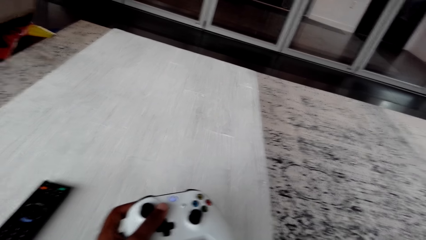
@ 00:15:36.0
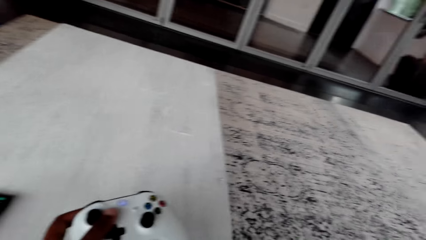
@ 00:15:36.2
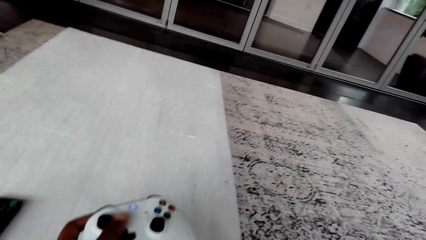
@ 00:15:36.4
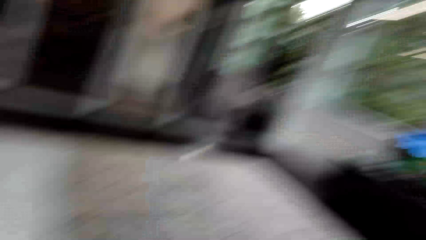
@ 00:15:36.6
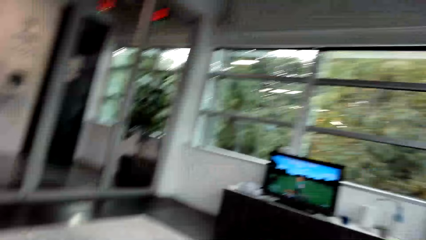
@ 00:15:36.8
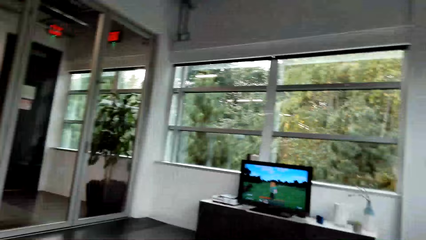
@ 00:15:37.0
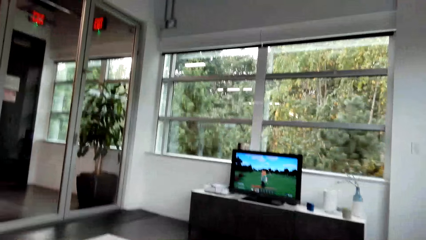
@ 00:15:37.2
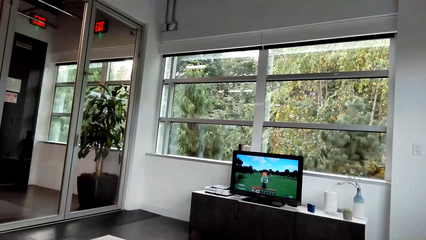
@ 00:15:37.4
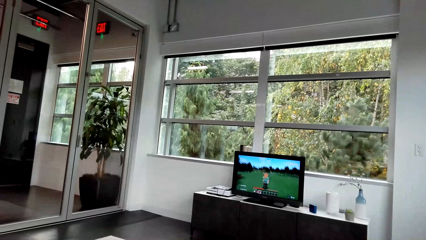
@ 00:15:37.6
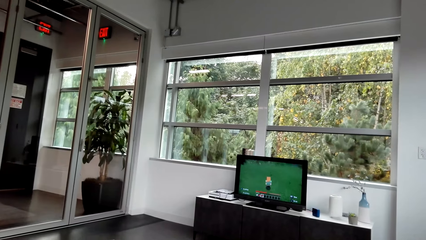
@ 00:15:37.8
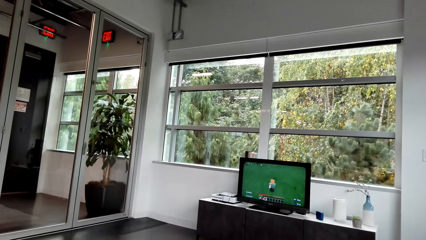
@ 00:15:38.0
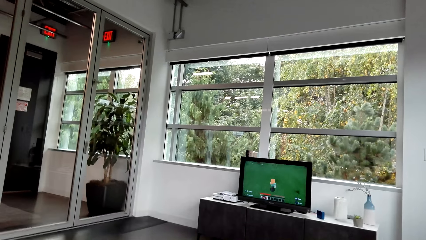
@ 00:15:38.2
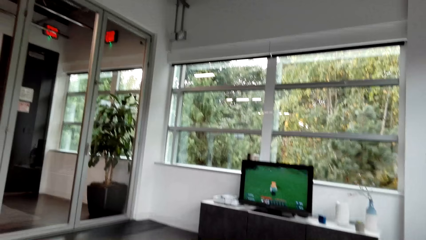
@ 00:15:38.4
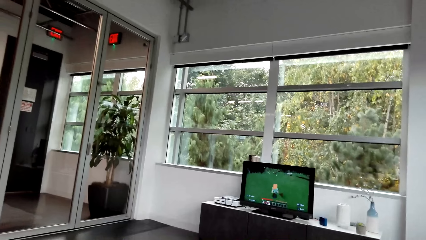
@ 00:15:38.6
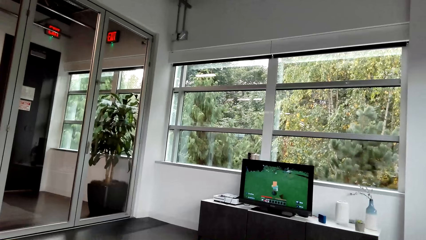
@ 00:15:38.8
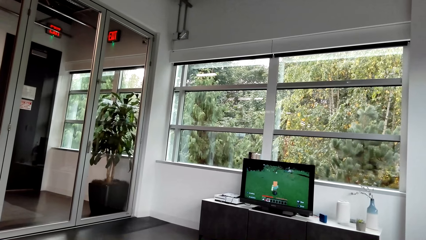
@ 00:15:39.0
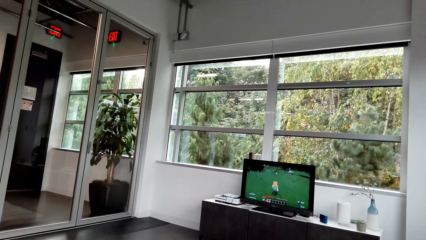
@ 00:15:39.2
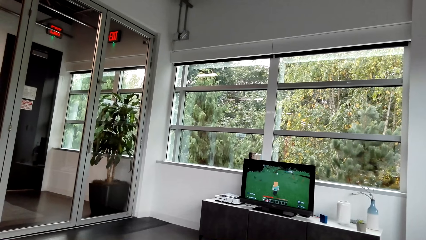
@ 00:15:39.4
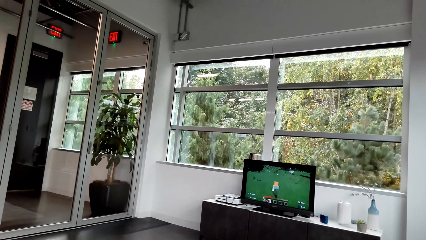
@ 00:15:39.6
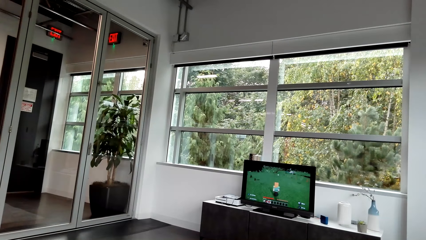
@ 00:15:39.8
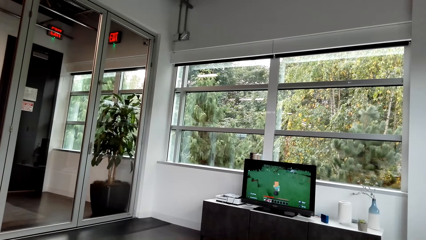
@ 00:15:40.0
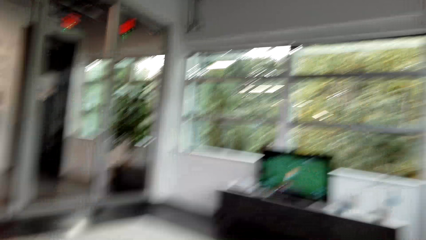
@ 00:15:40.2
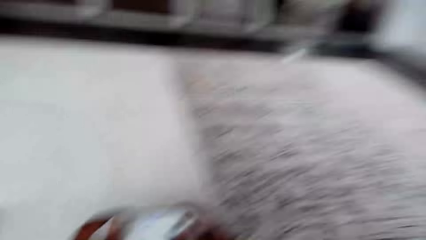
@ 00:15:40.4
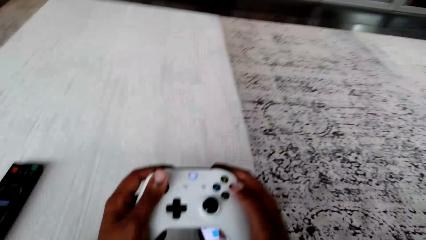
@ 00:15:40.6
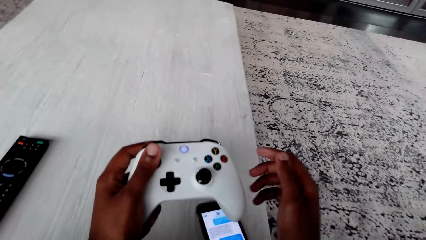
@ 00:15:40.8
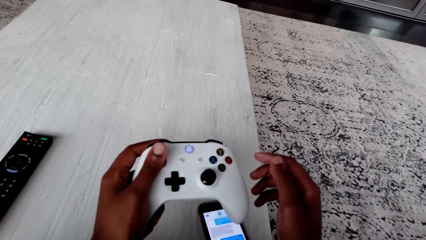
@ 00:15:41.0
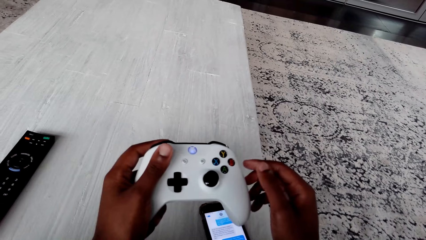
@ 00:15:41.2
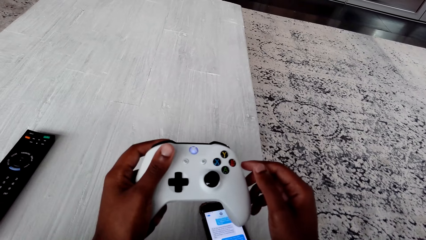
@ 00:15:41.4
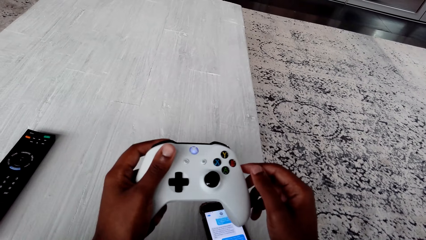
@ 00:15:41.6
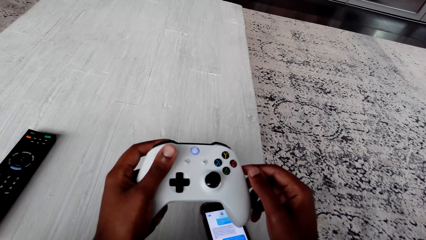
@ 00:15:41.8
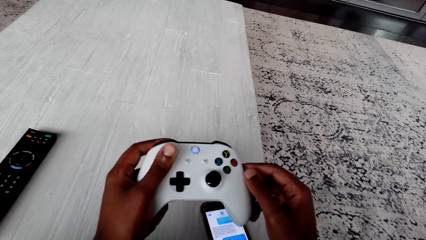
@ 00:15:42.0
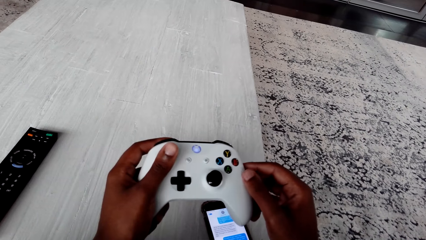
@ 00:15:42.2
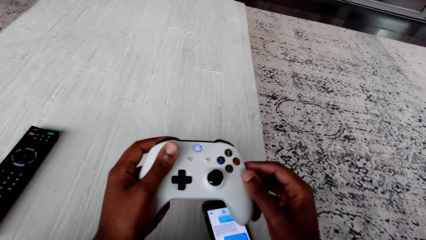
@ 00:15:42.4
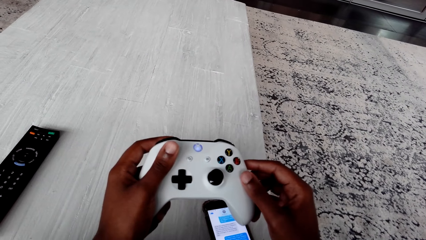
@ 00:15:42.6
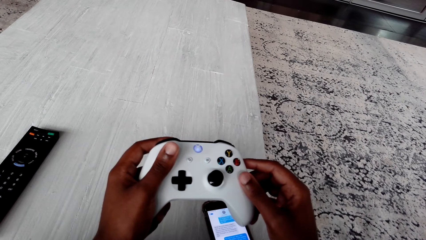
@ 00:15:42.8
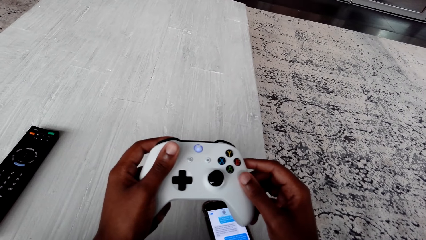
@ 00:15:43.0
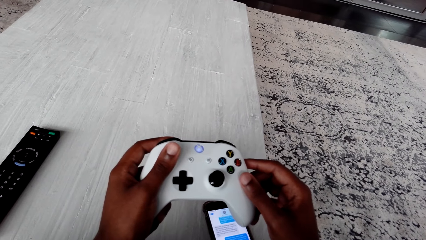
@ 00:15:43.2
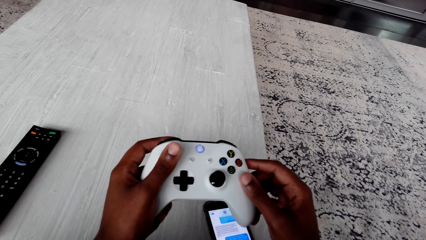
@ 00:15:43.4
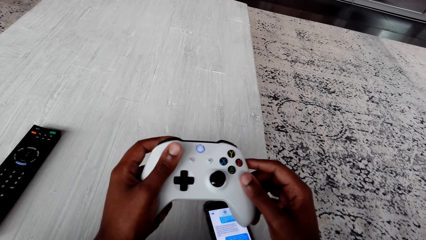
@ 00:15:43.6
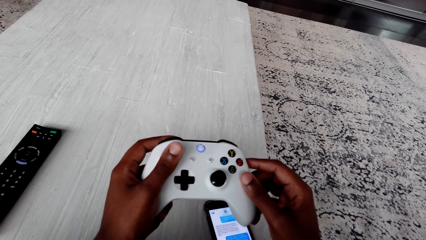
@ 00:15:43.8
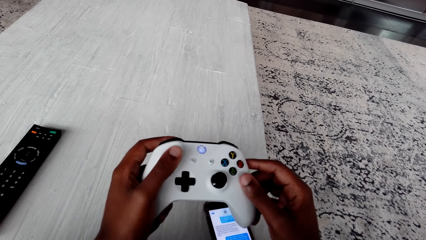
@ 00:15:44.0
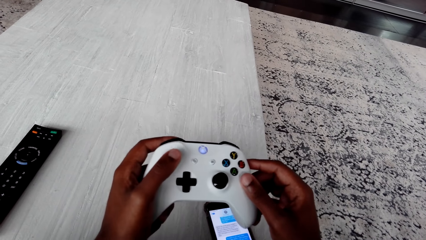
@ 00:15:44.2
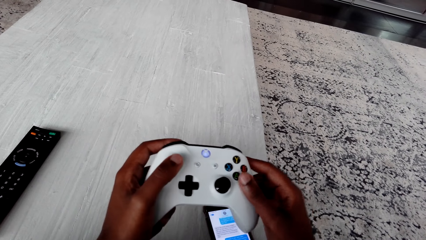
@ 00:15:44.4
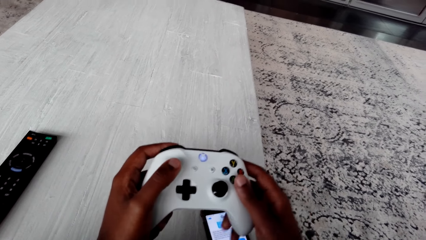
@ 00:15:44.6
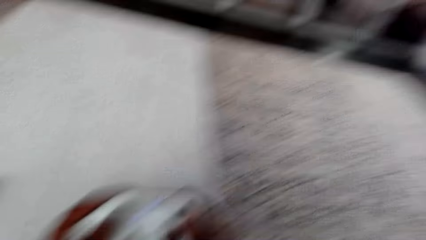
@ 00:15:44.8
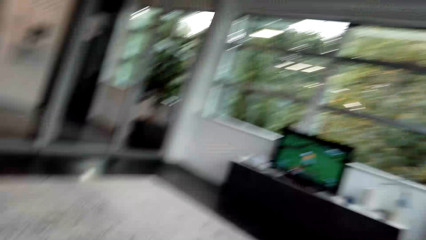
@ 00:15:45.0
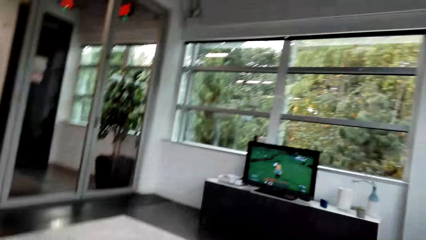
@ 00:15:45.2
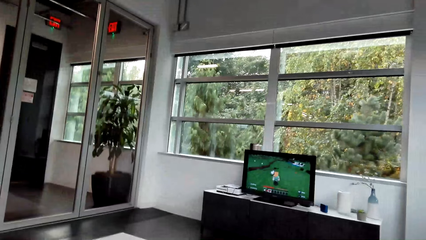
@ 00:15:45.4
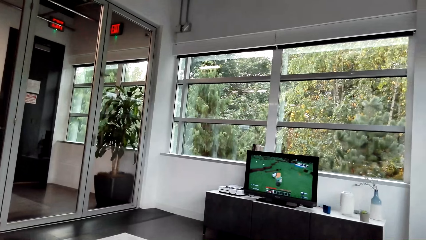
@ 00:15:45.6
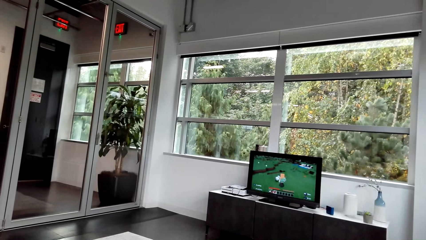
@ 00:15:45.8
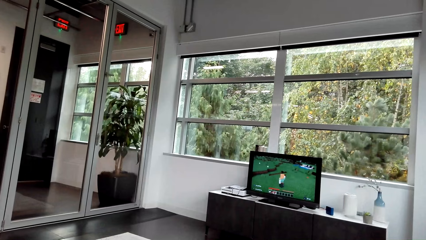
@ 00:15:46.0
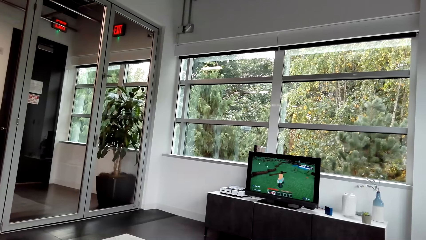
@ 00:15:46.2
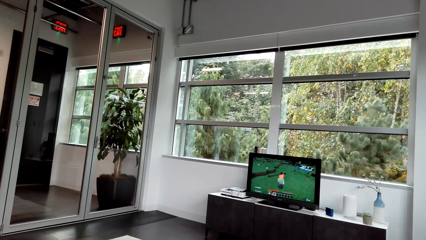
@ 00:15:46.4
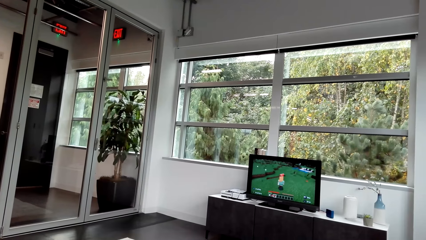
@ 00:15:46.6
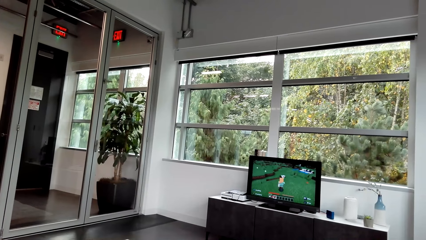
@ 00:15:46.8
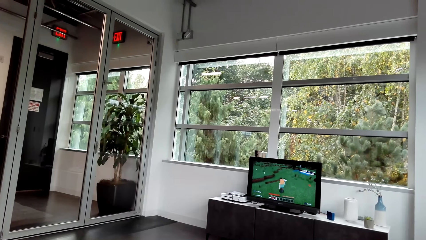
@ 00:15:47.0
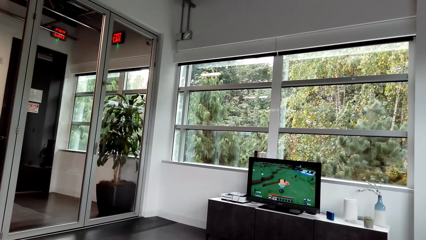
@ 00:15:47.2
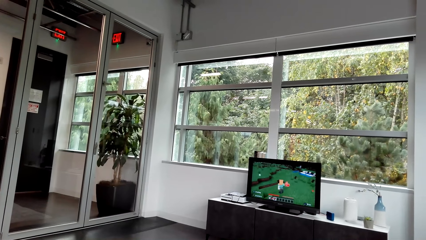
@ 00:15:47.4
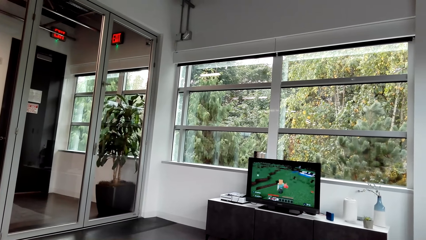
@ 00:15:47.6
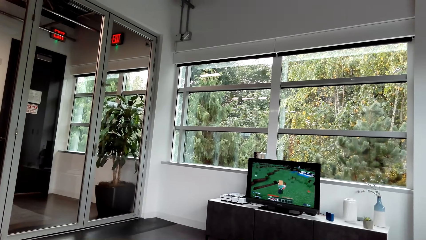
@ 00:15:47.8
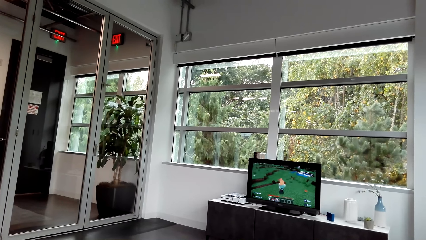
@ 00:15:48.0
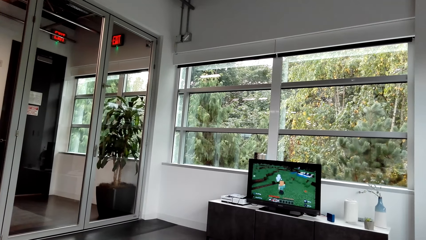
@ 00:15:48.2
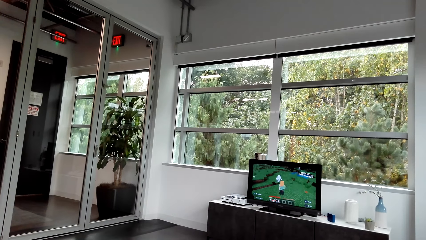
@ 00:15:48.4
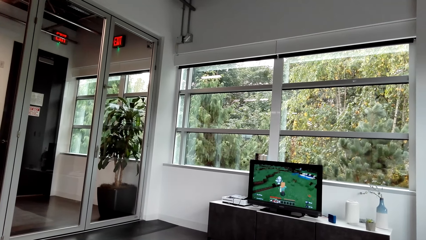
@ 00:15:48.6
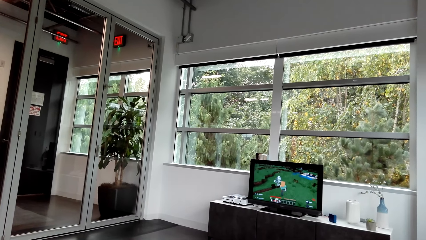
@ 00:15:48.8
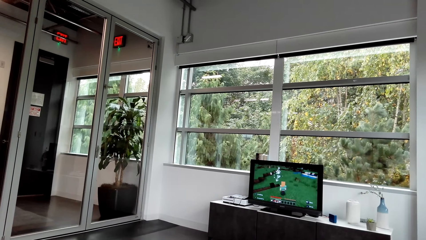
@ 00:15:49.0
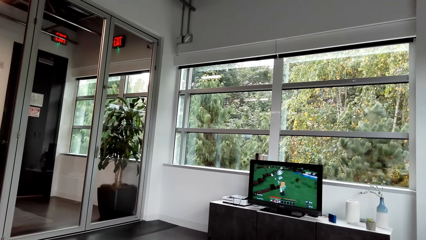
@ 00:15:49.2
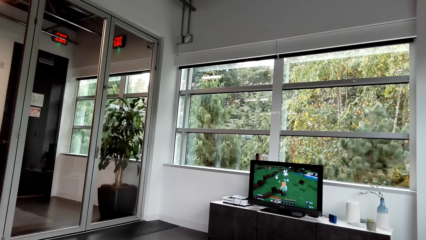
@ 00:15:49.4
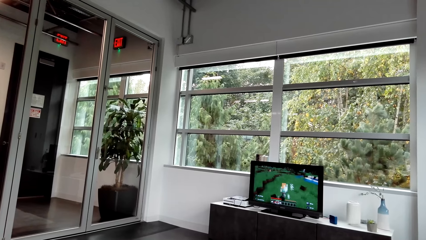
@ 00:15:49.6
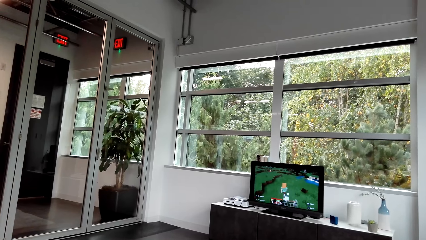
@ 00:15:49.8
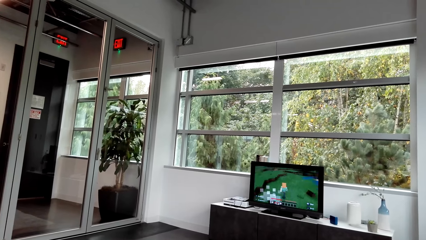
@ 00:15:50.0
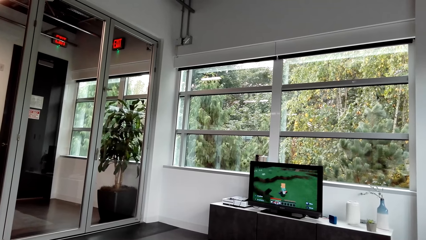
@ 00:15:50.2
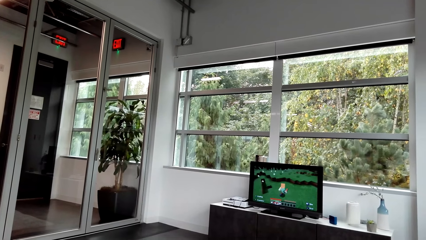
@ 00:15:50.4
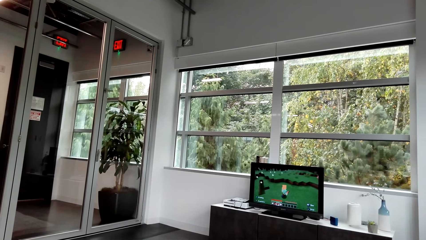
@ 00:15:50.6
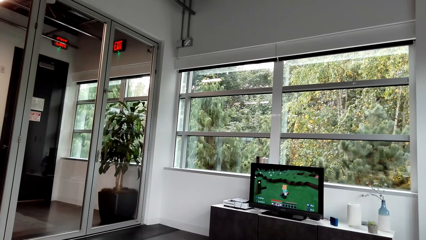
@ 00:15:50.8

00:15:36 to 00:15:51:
The camera wearer plays a video game on a desktop. They read on a phone. They play a video game on the desktop.
